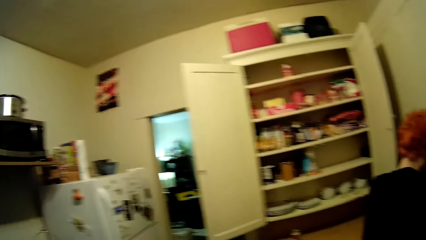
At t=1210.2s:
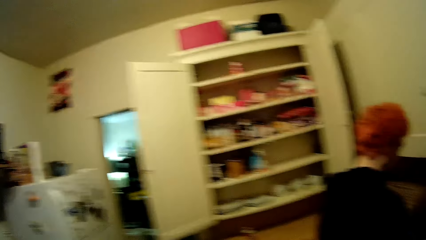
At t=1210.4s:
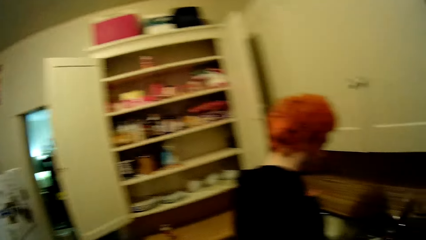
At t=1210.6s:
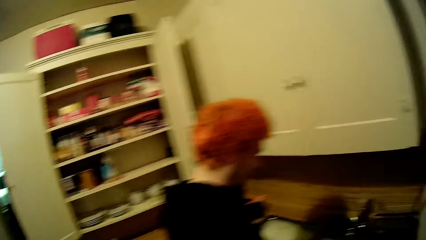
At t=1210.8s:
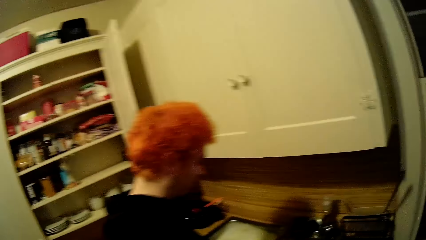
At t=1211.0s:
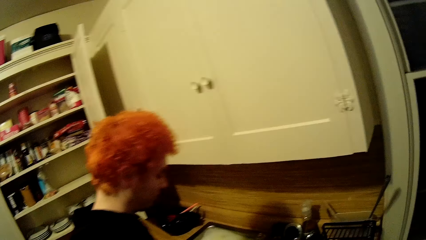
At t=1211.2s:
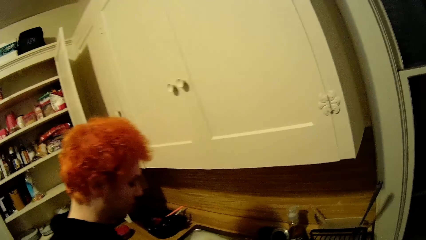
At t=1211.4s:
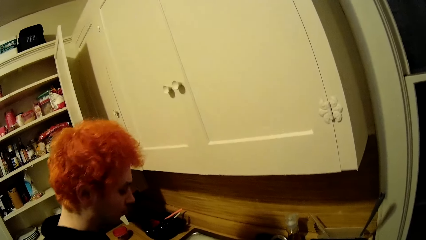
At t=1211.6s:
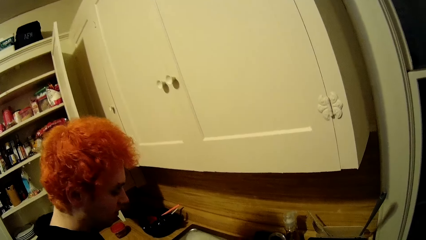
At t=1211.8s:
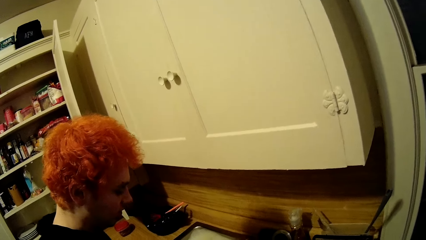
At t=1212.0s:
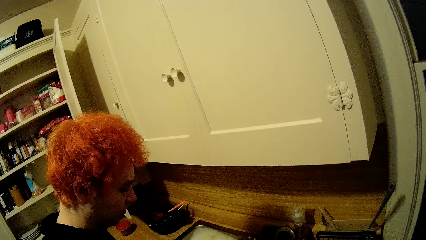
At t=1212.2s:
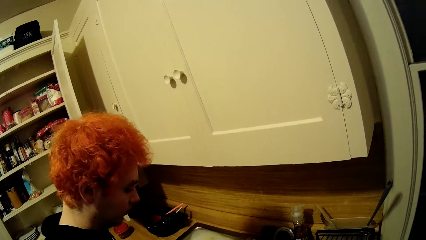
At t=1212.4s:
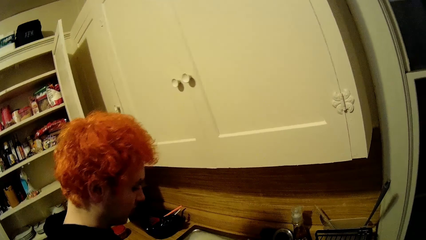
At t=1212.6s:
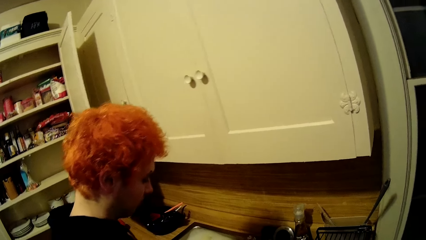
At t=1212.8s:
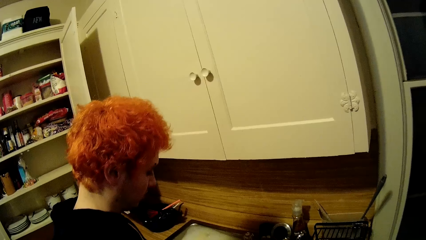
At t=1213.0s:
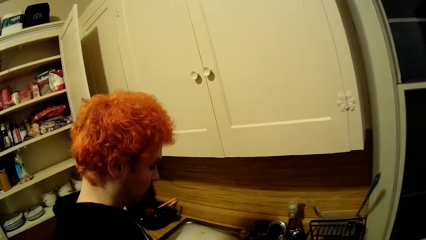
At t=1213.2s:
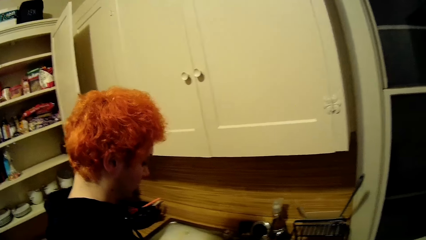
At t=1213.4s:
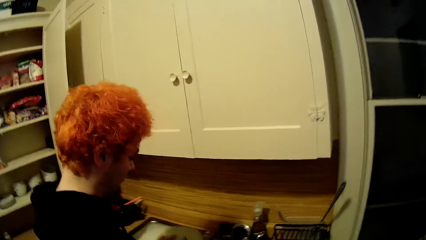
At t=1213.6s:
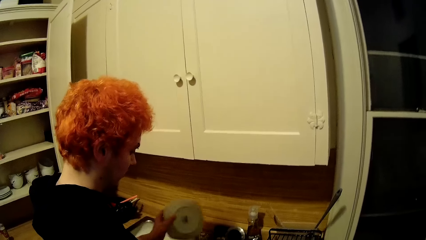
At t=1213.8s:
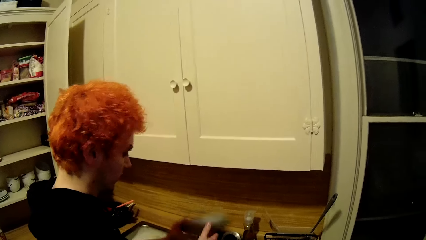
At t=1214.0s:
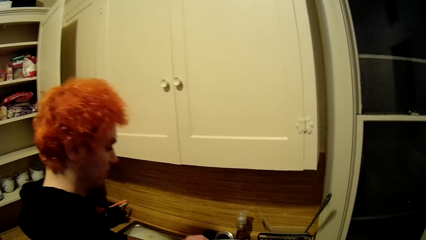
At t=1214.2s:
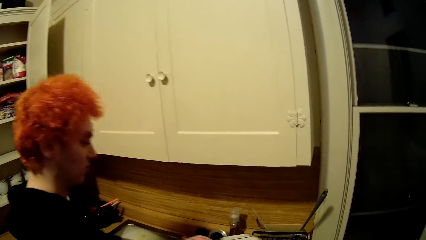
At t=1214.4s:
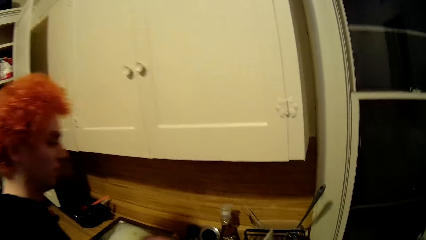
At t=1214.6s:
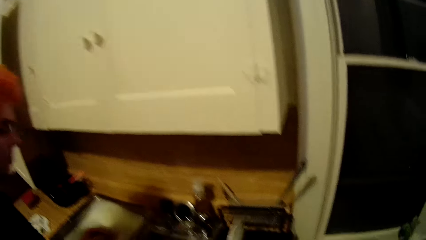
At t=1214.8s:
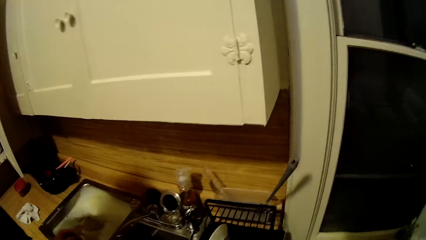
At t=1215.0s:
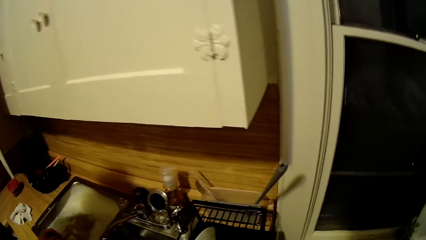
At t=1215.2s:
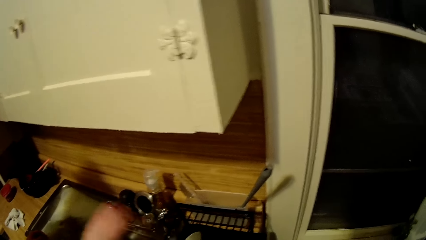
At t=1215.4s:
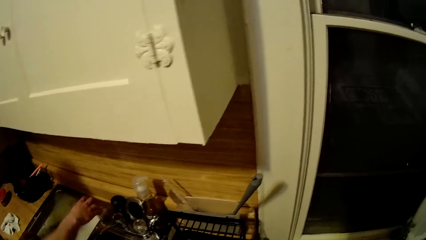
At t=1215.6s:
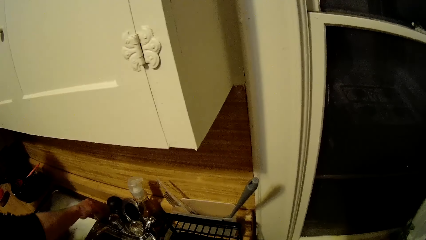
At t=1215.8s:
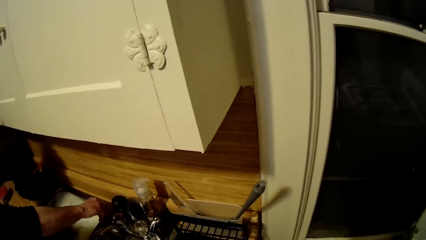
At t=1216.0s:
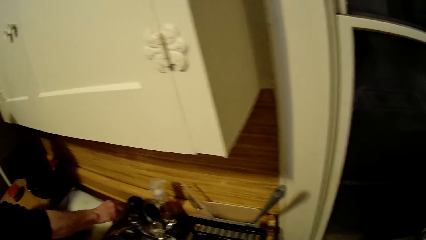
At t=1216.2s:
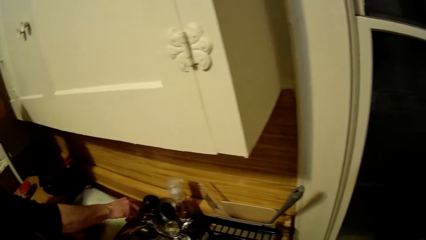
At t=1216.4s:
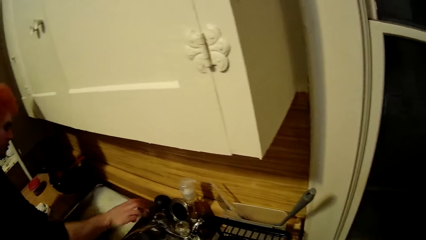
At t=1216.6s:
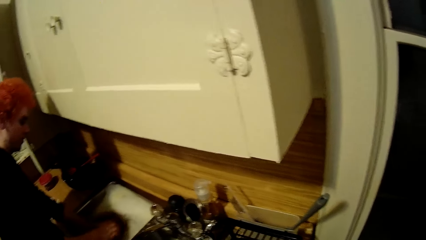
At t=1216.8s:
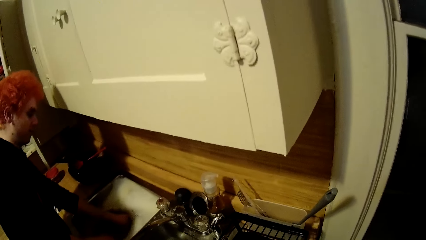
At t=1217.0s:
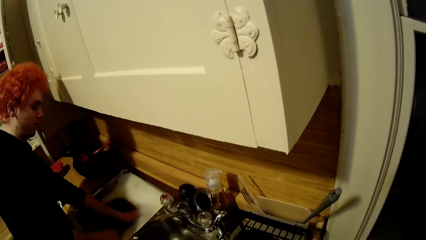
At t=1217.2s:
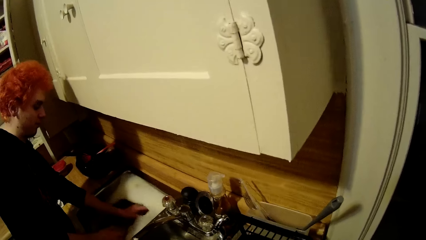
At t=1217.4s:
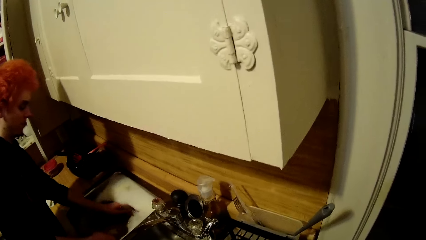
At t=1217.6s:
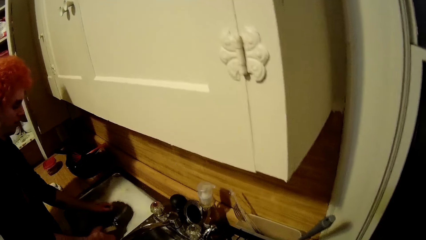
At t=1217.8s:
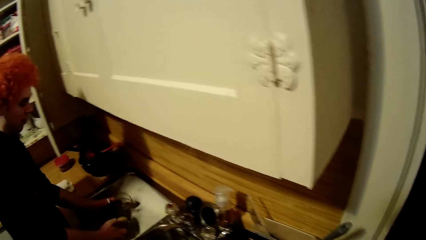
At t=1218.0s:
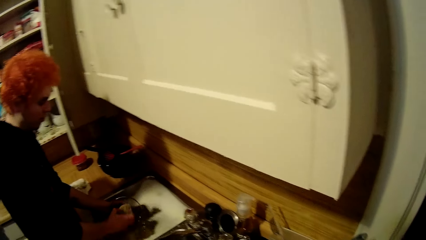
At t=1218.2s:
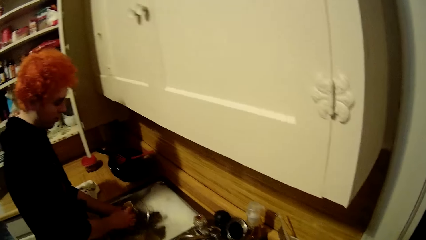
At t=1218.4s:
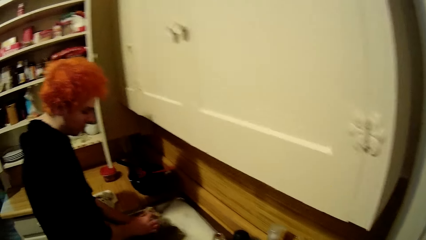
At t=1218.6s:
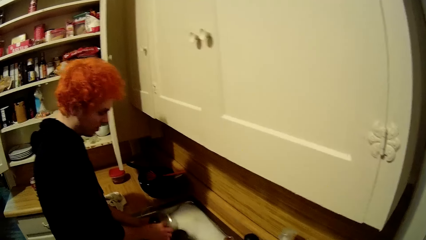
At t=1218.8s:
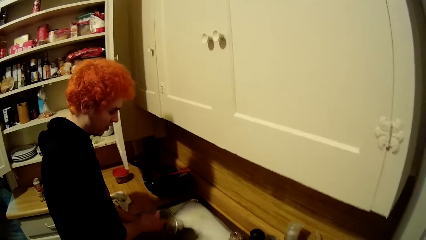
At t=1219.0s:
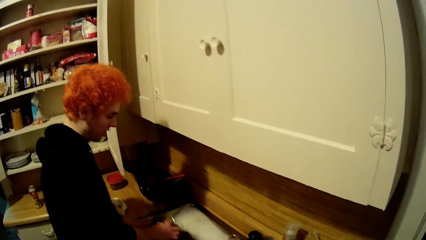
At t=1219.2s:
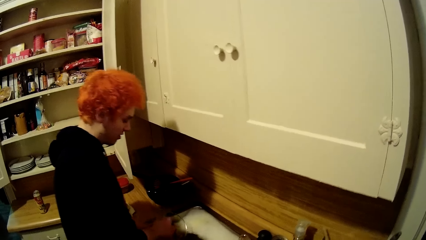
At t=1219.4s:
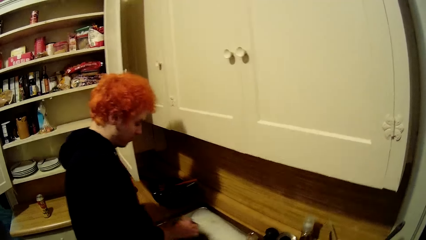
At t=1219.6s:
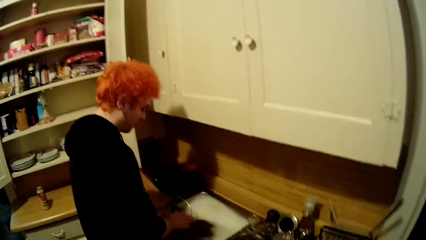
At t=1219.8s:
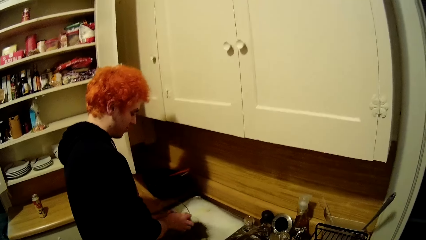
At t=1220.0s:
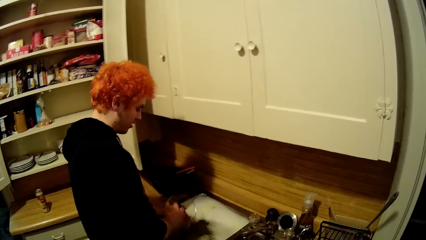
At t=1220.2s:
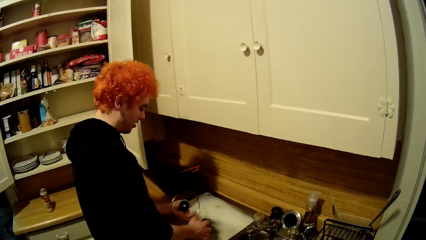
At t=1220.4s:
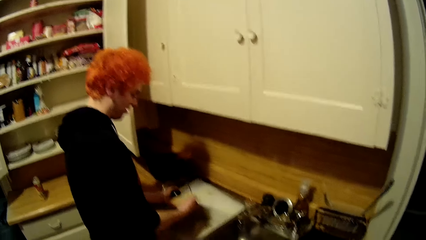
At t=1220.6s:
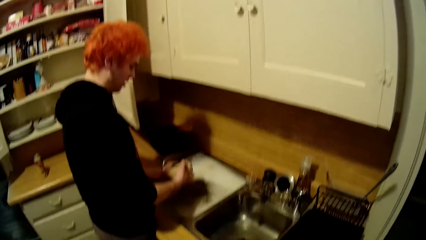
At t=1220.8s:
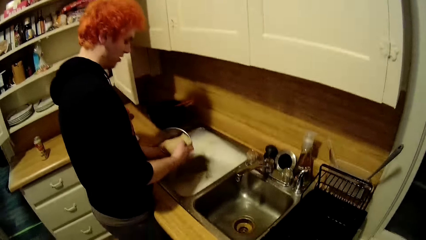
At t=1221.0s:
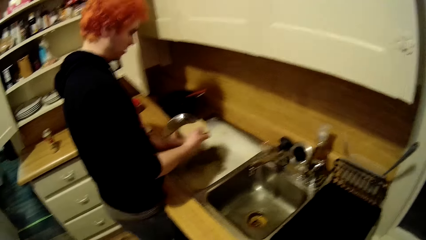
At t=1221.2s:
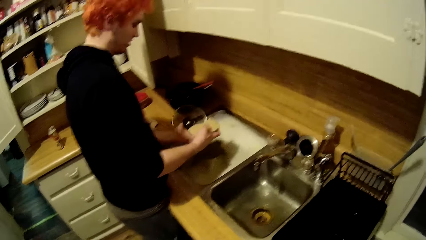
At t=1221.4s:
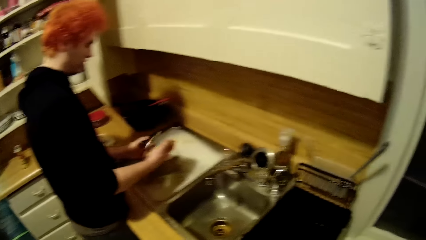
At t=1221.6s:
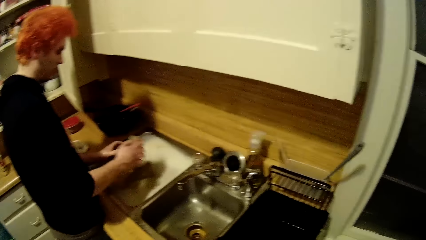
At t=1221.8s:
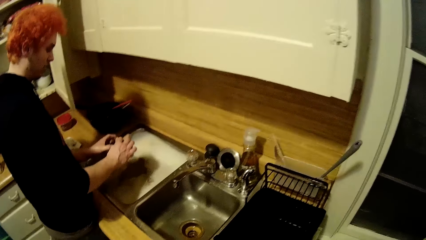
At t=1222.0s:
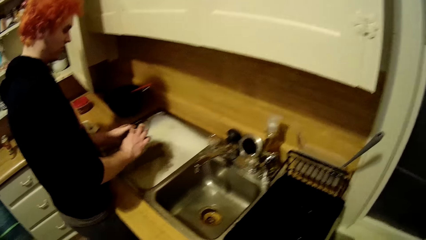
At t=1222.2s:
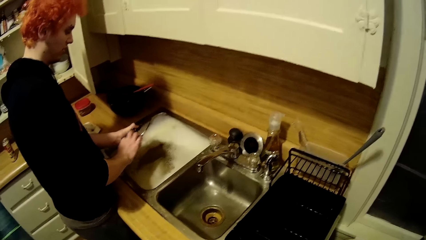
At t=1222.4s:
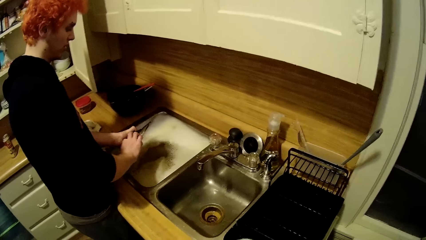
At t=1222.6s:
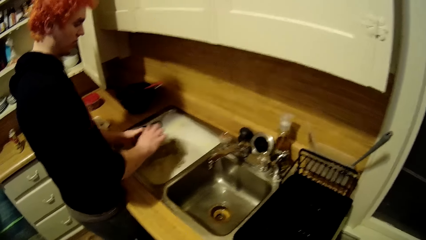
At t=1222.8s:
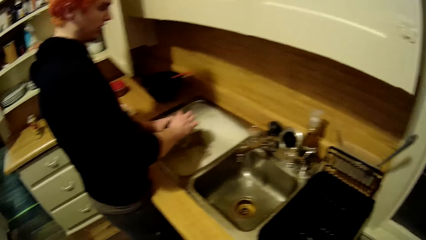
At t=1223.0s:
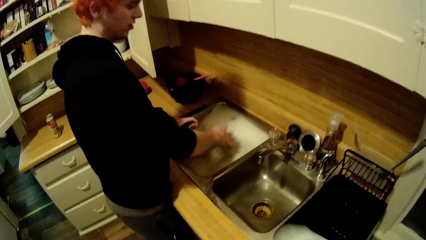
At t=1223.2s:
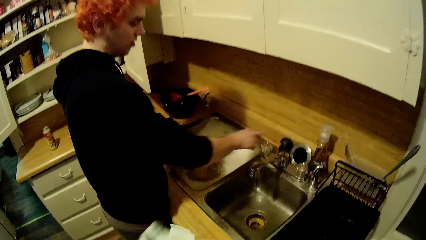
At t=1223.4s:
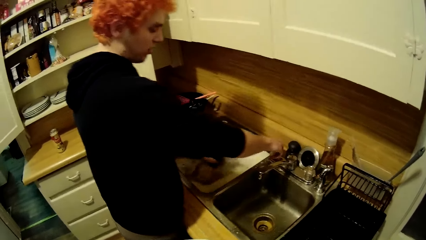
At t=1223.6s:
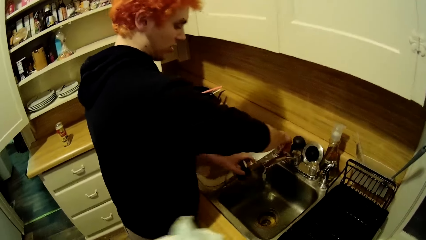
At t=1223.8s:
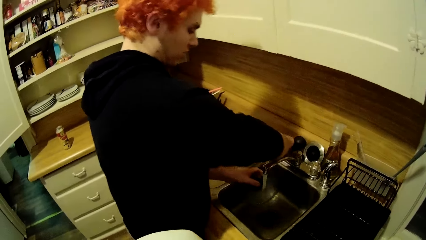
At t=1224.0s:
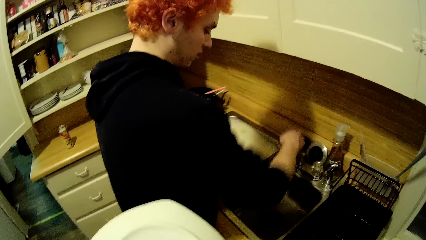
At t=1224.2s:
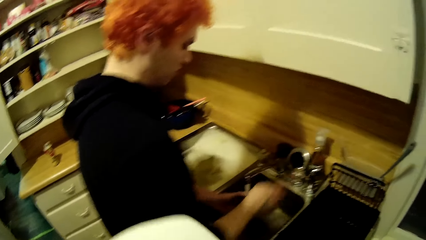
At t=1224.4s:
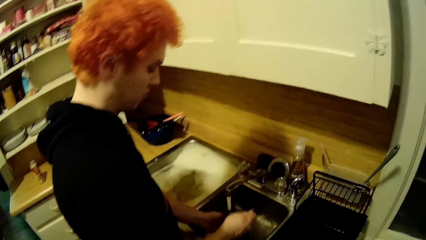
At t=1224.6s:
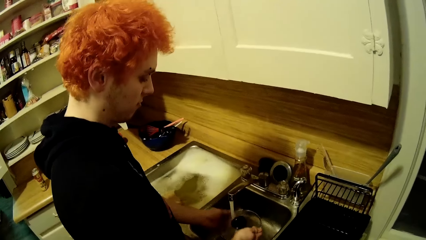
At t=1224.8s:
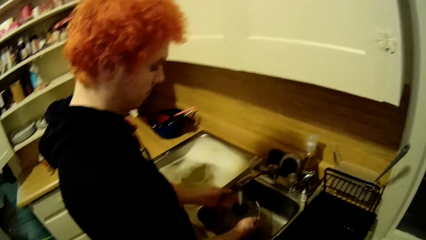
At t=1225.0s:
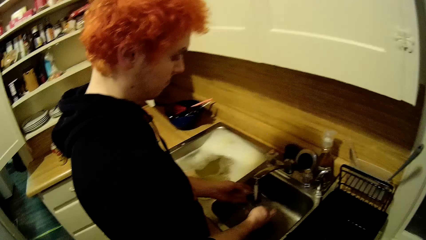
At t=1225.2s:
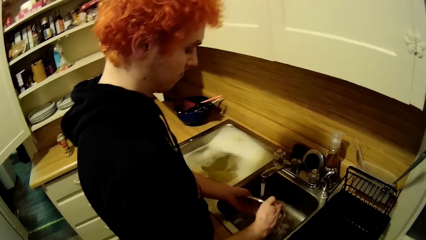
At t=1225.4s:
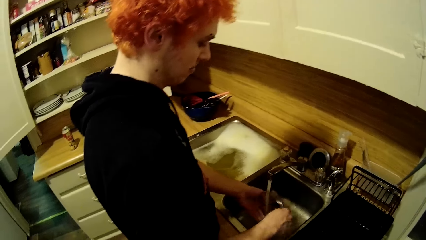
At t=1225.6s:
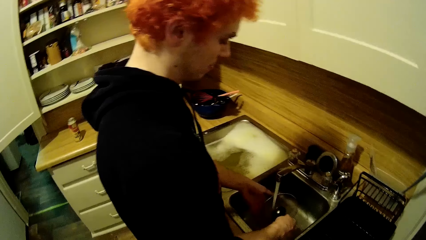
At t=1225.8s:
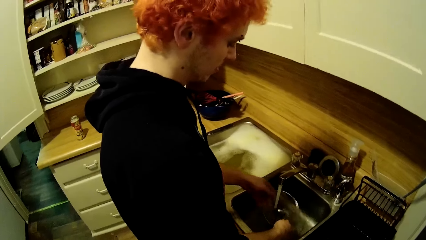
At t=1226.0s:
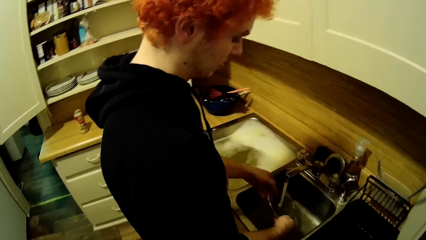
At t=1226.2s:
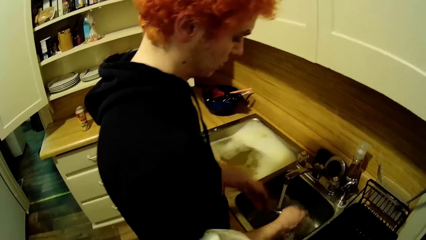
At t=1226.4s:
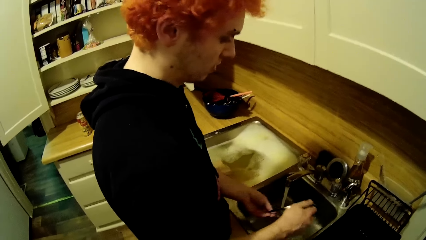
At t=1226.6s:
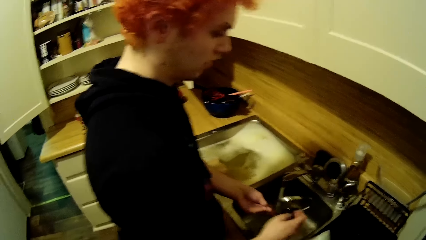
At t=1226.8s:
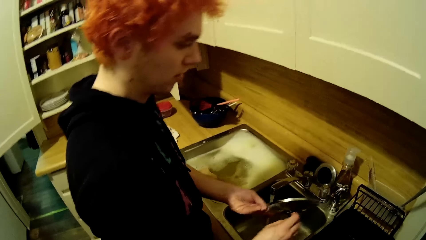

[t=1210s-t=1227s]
A man places the plate on a utensil rack, closes the tap, lifts a cooking pot lid from the sink, and washes the cooking pot lid. The man opens a tap. The camera wearer dries a plate with the towel. The man rinses the cooking pot lid.
